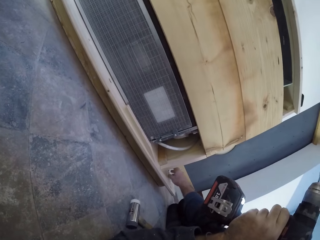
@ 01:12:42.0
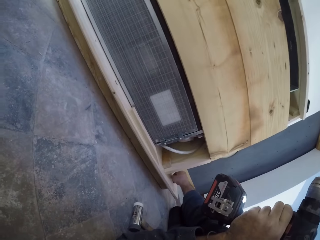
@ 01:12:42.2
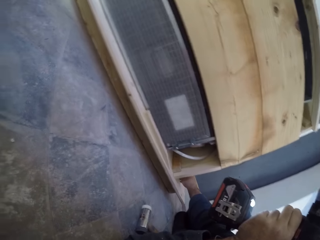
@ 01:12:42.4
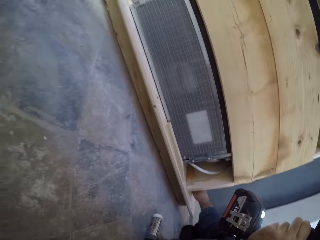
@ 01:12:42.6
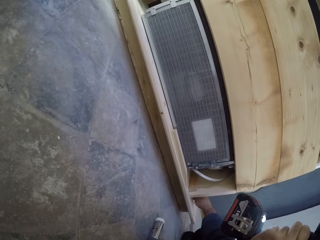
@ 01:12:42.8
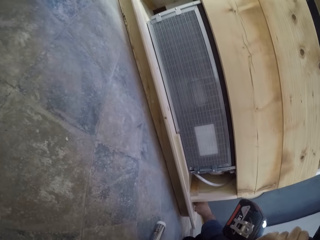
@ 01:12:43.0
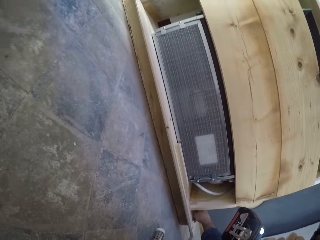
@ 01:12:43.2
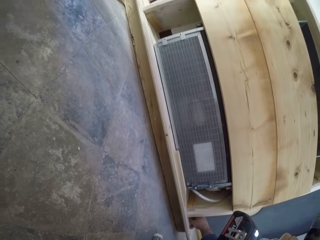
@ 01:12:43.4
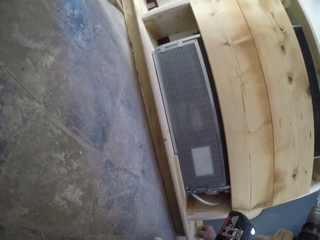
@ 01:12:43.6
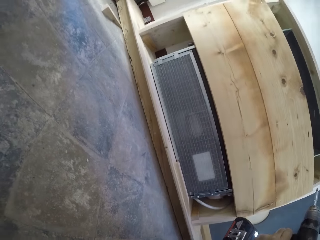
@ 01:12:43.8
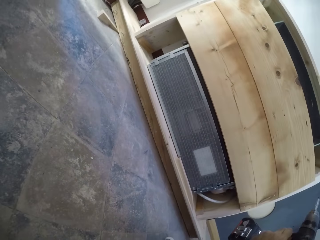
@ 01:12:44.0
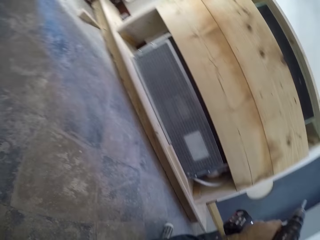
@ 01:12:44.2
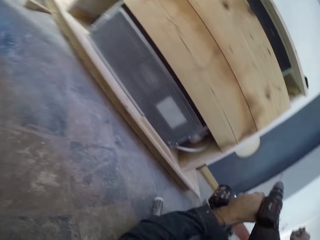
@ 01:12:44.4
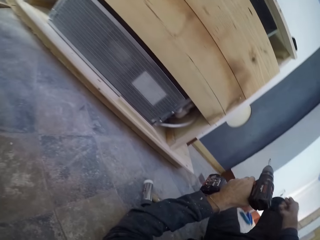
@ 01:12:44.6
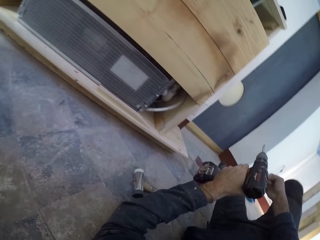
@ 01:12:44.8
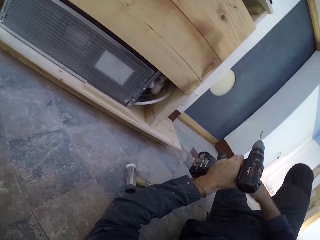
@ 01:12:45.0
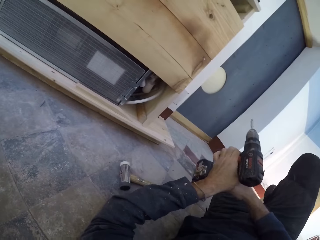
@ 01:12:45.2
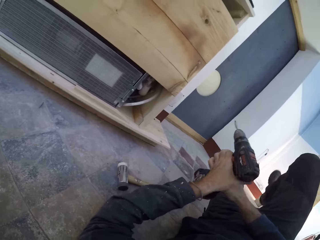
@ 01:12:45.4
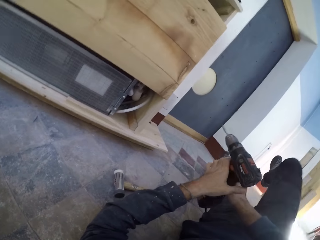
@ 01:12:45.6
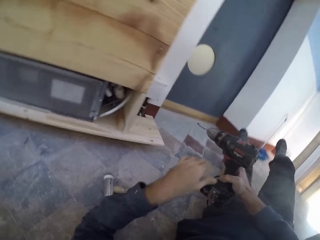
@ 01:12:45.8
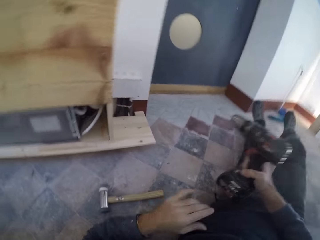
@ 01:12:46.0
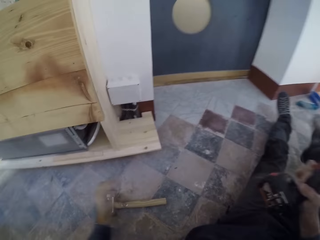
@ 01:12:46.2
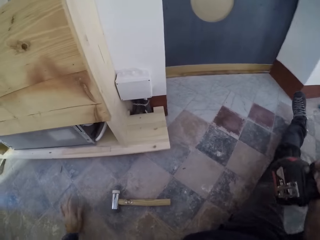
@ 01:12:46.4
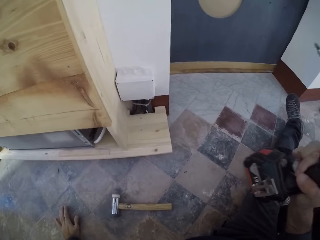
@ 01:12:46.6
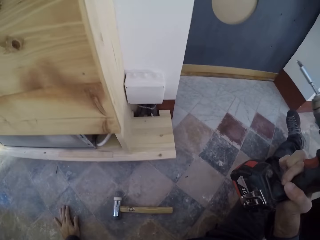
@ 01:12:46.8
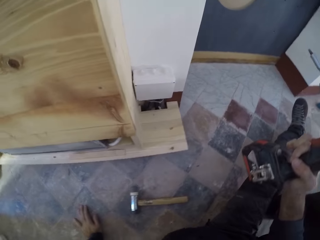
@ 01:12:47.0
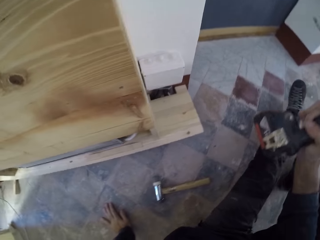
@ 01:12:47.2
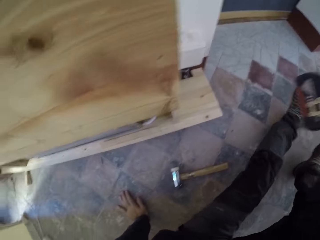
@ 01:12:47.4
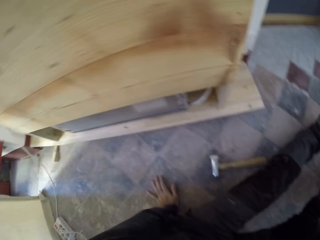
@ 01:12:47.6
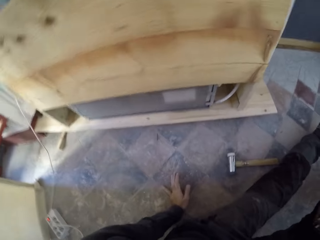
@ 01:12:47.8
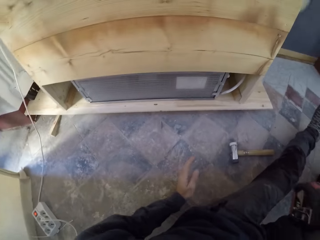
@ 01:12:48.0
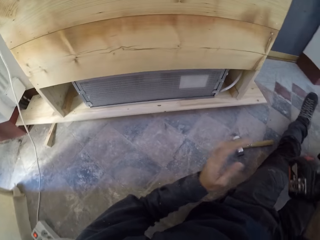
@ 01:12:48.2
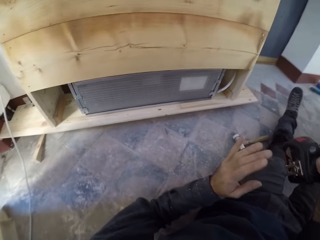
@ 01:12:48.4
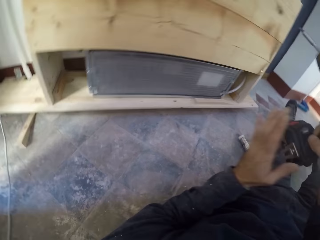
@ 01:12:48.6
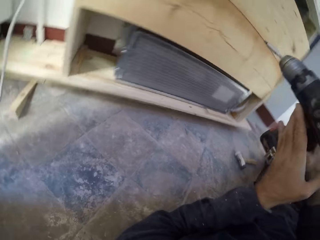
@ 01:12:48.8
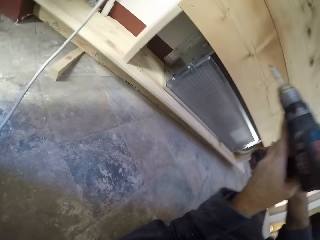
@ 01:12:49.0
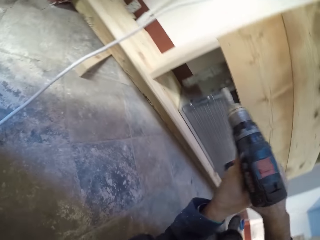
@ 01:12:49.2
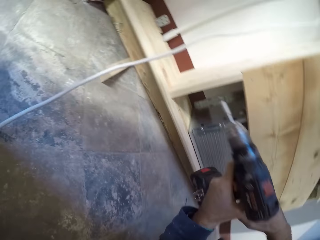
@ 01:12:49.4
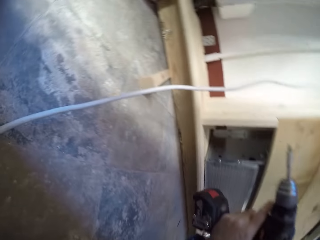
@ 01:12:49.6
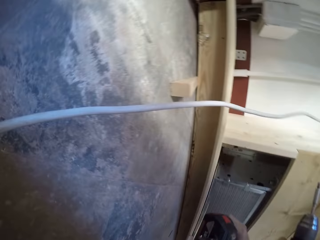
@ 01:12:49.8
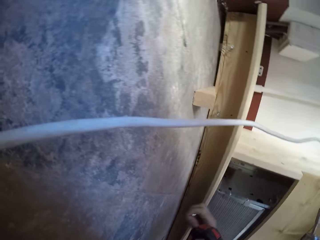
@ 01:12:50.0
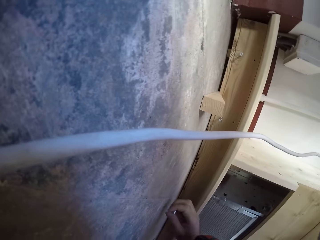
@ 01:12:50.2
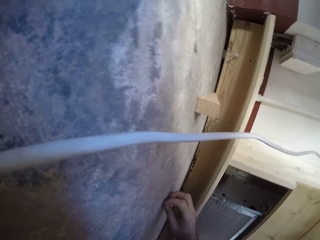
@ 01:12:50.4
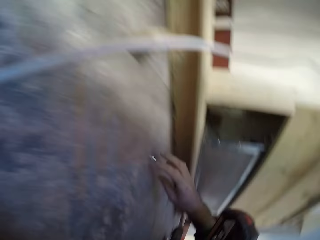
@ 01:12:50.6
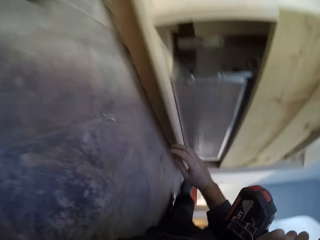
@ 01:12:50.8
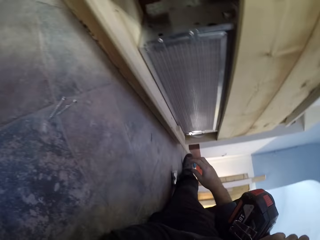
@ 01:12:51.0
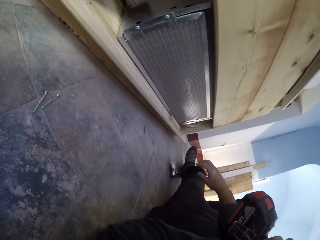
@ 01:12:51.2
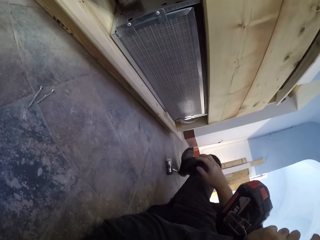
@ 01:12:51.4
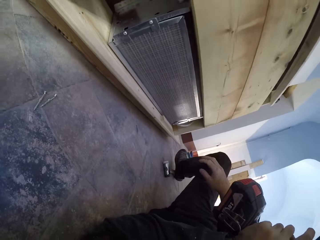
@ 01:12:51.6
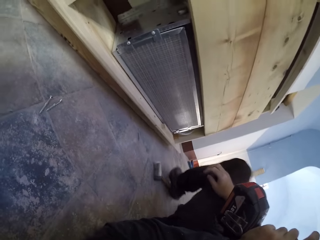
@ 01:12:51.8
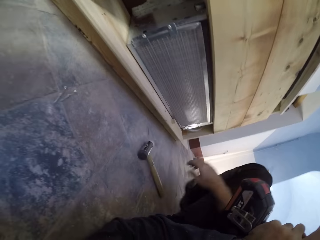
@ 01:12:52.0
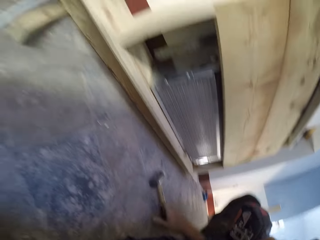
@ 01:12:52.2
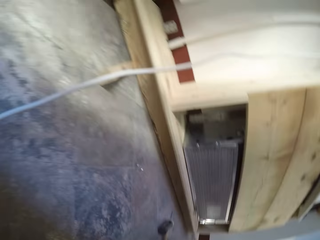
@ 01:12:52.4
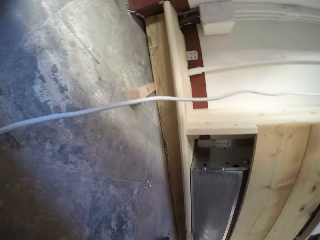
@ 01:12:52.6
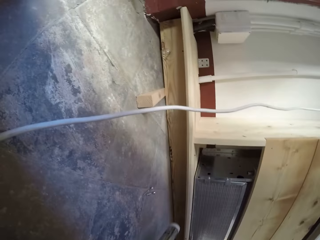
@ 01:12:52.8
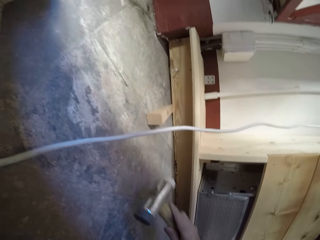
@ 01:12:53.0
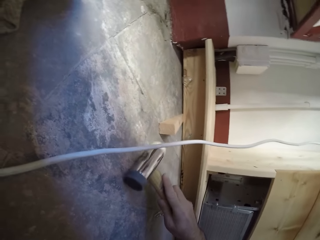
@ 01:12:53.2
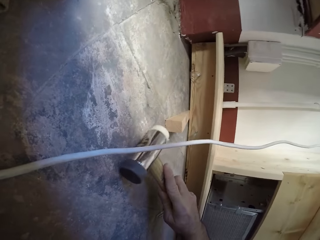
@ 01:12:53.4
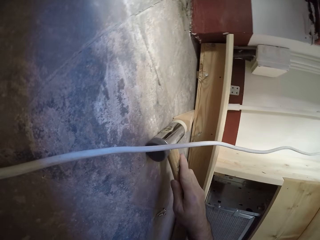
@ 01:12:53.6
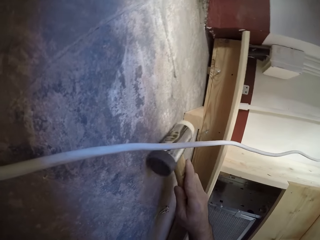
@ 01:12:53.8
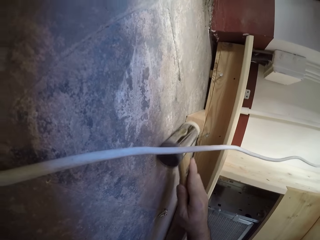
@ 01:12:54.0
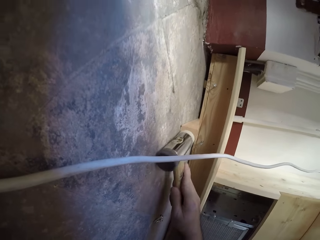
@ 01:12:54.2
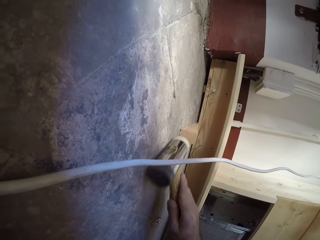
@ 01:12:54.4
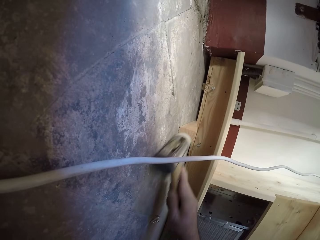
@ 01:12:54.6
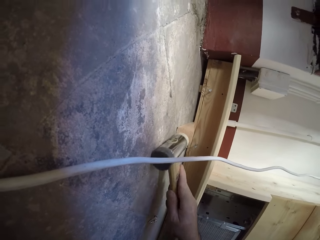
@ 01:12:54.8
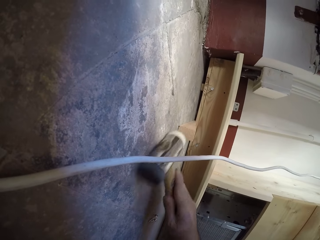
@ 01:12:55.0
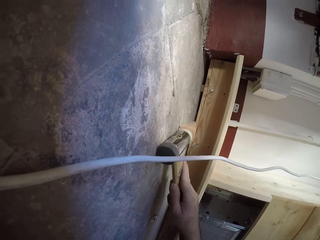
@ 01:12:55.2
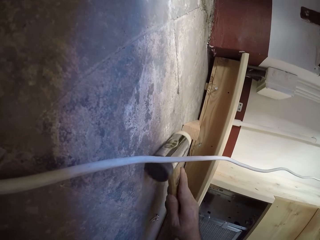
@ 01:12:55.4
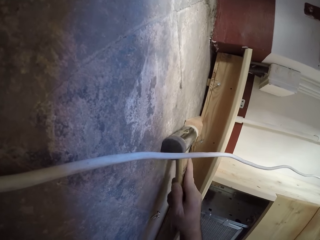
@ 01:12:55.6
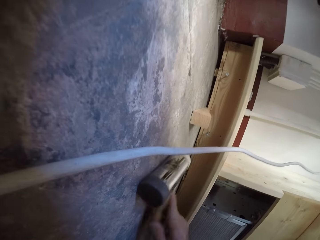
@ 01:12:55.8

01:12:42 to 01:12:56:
The camera wearer picks some screws on the wooden furniture with his right hand. He passes the power drill to his right hand. He pushes the body on the ground. He drops the screws on the floor. He moves the hammer on the floor with his right leg. He picks the hammer from the floor with his right hand. He hits a plank on the floor under the wooden furniture with the hammer with his right hand.

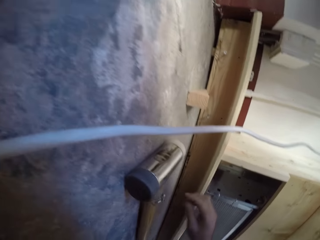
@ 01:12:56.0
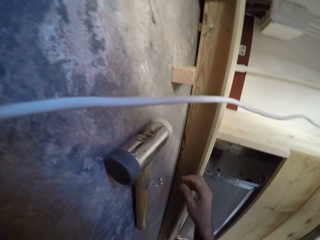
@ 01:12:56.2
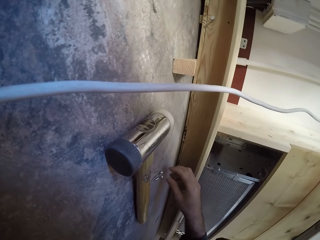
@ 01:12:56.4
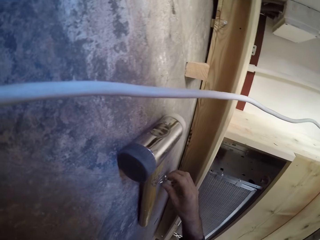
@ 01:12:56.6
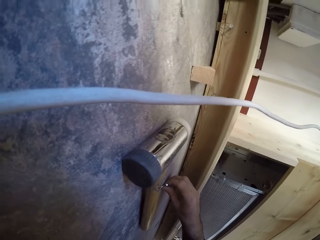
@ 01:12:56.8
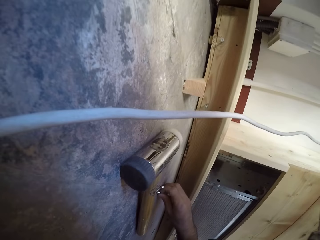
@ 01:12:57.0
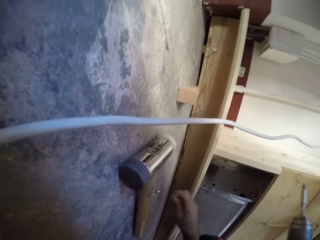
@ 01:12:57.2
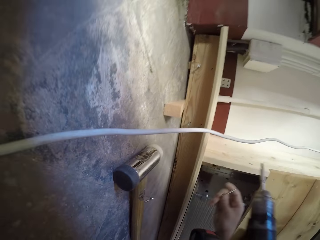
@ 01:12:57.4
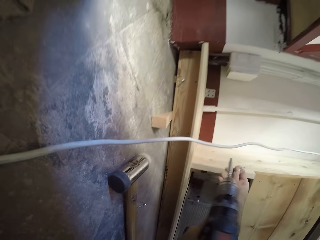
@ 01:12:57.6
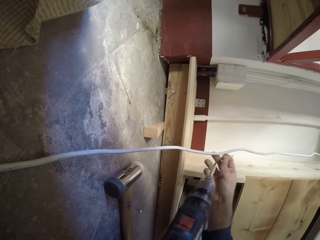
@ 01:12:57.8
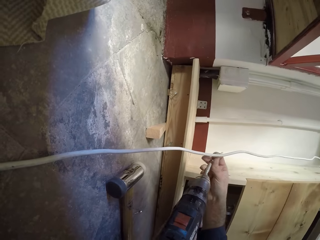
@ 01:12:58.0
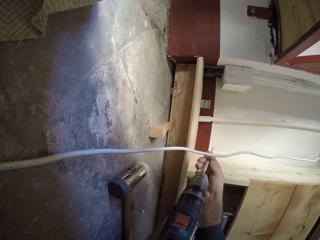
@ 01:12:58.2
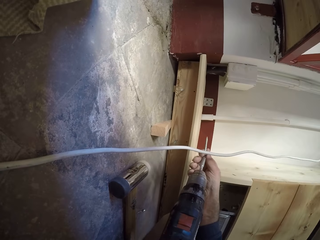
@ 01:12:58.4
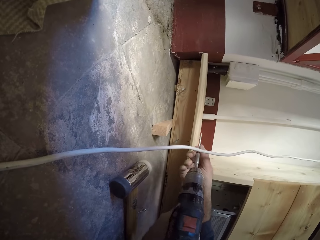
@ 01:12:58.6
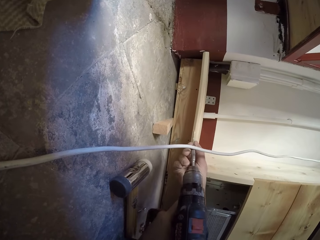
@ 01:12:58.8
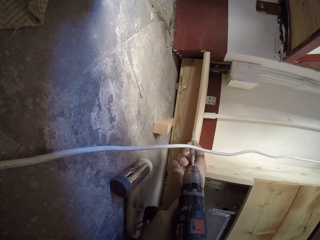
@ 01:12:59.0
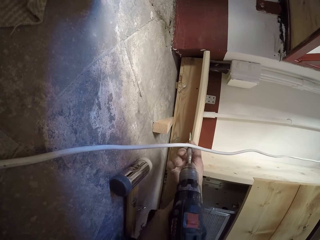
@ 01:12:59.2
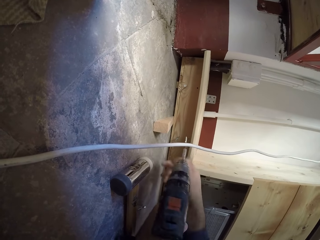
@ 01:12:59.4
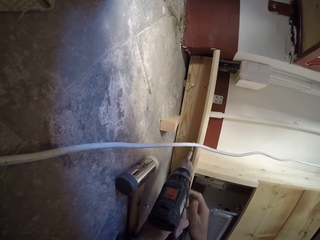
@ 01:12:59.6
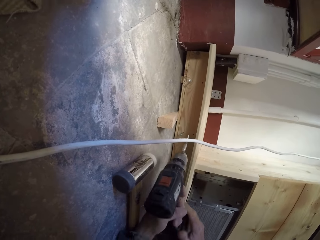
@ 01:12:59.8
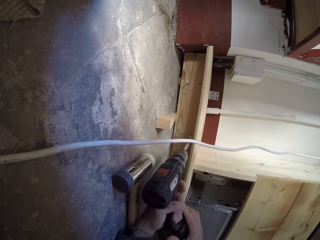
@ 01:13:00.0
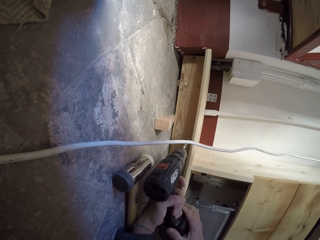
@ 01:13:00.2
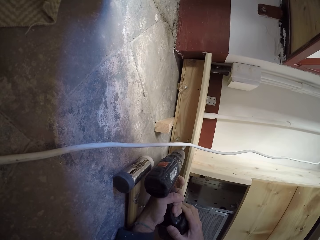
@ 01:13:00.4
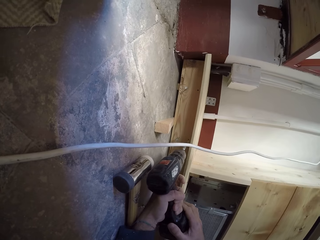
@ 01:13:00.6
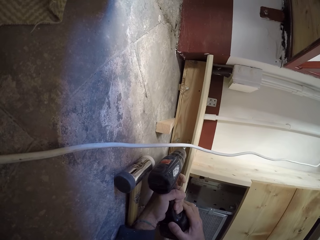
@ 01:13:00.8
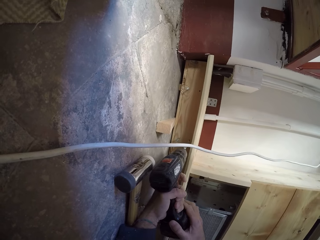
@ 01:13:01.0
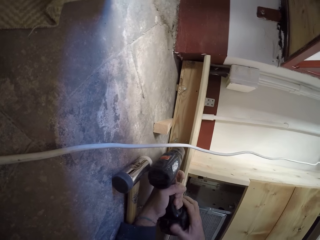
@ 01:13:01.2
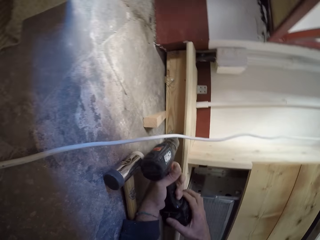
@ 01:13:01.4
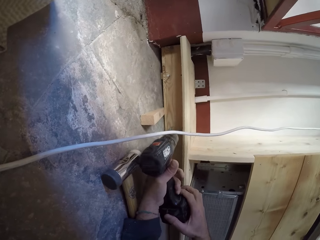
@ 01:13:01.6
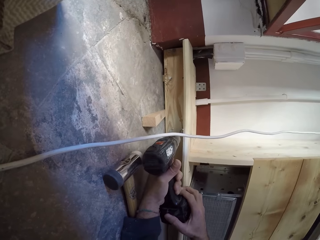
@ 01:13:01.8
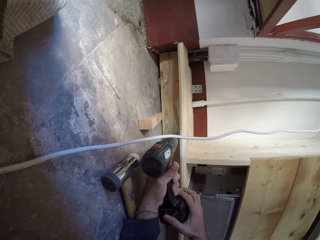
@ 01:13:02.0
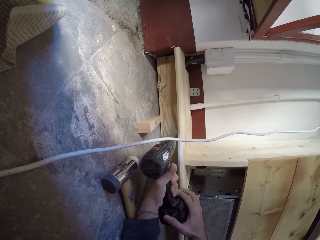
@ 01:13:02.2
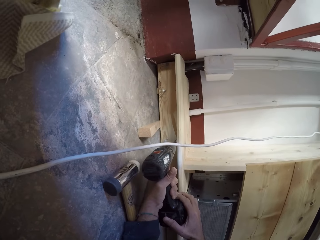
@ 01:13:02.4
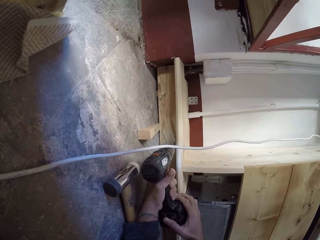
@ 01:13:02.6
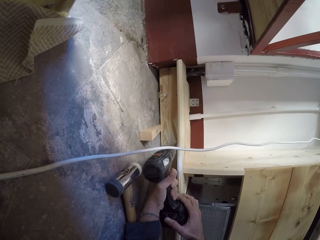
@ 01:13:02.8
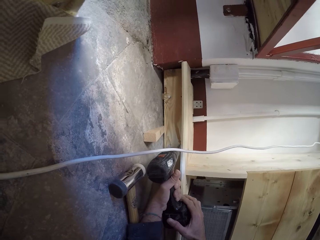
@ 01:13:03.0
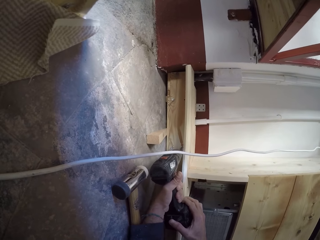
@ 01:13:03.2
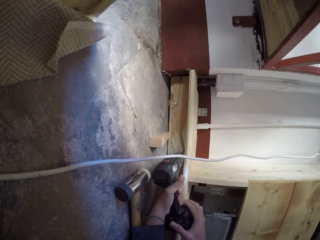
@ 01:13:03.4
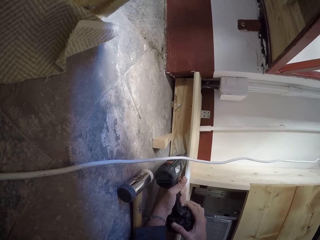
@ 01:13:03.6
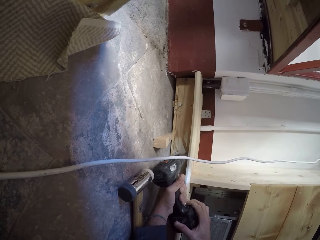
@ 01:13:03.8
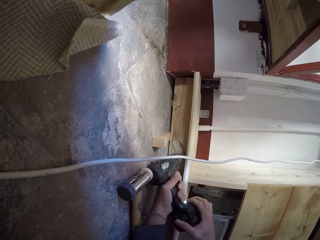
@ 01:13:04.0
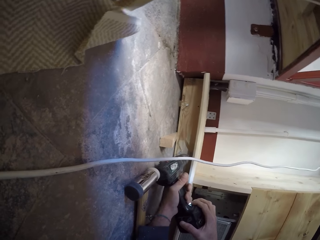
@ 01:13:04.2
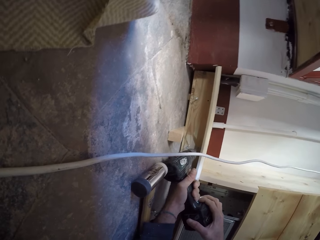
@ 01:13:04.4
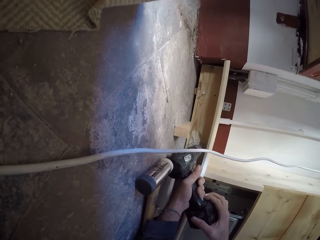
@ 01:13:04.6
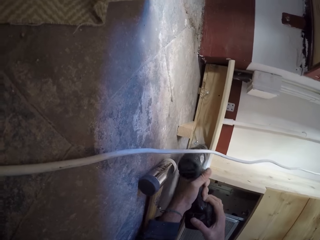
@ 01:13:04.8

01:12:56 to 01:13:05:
The camera wearer drops the hammer on the floor. He picks a screw from the floor with his right hand. He fits the screw into the bit holder of the power drill with his right hand. He drills the screw into the wooden furniture with the power drill together with both hands.
